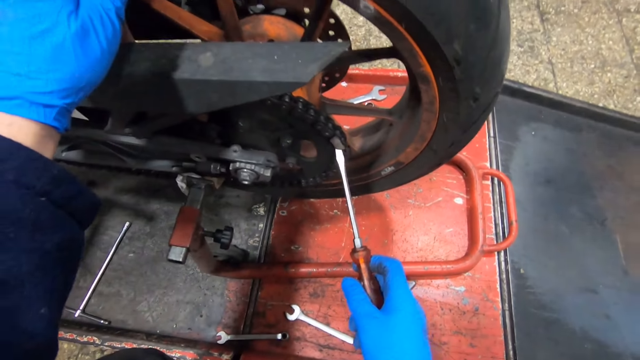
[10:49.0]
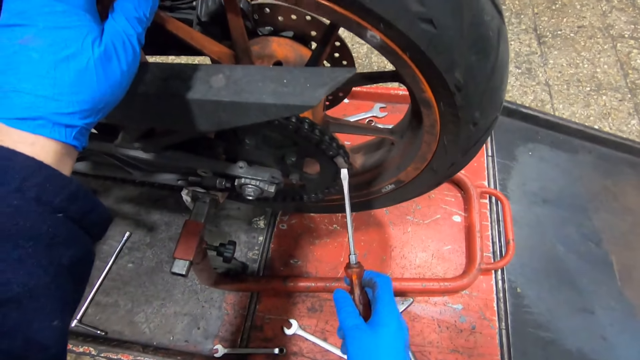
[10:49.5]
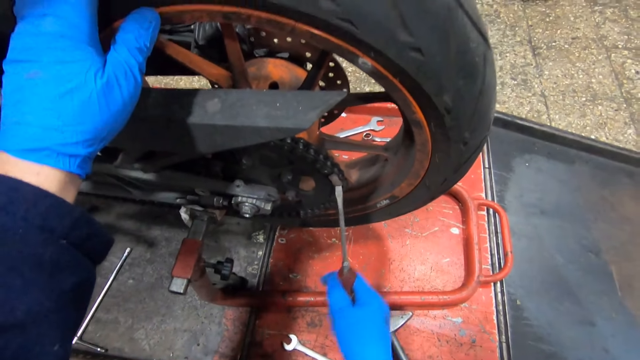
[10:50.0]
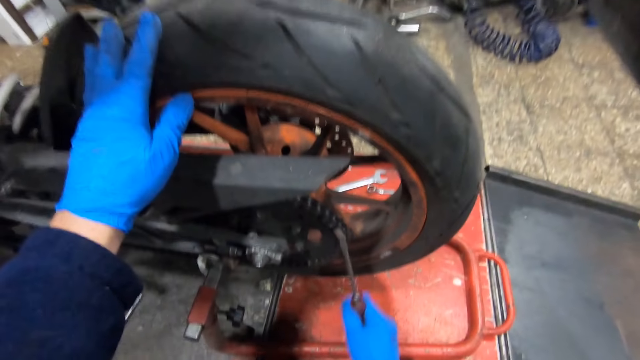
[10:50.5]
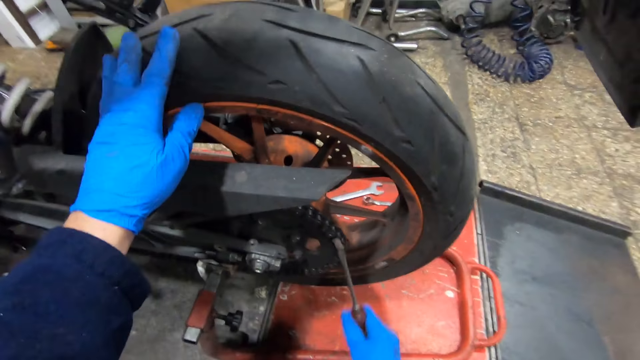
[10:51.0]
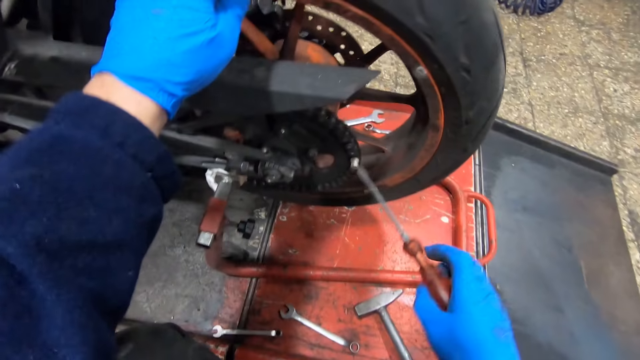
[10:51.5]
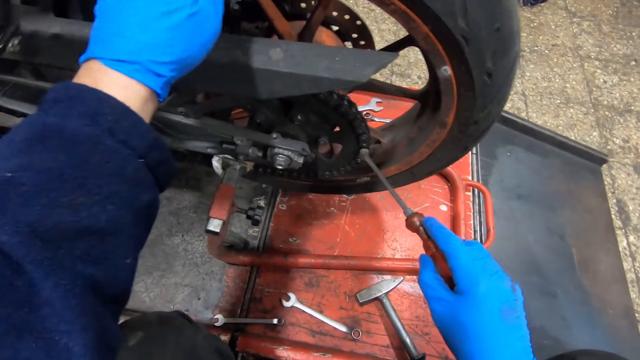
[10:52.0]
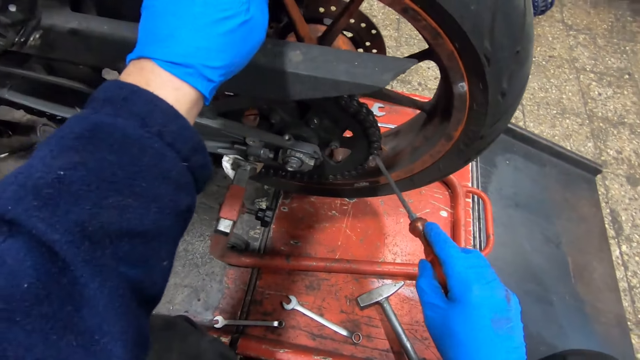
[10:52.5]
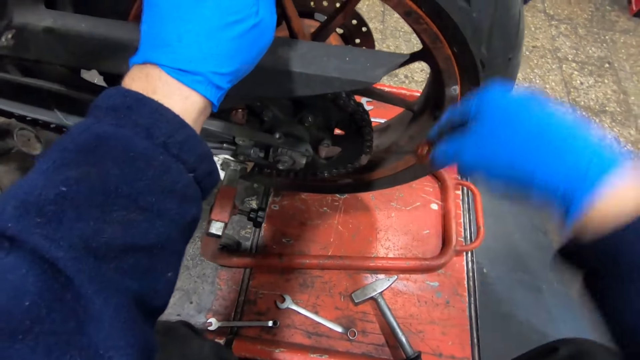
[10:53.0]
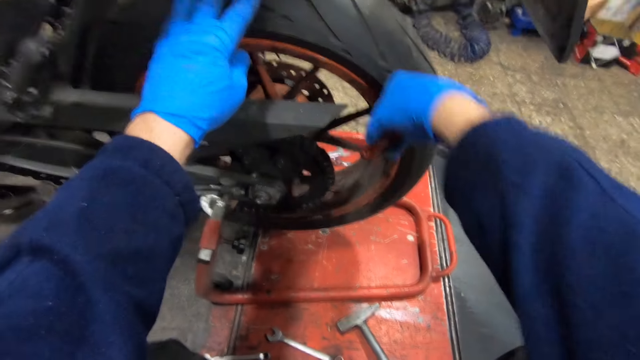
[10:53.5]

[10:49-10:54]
The camera wearer loosens the chain of the bike with the chisel or screwdriver in his right gloved hand. He puts the screwdriver on the chain.

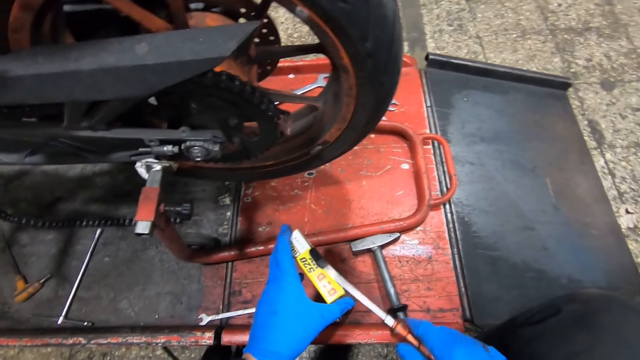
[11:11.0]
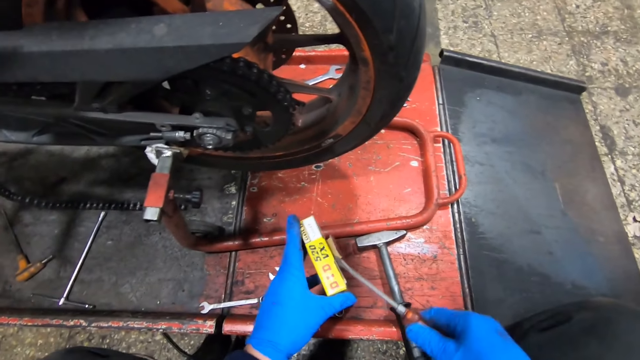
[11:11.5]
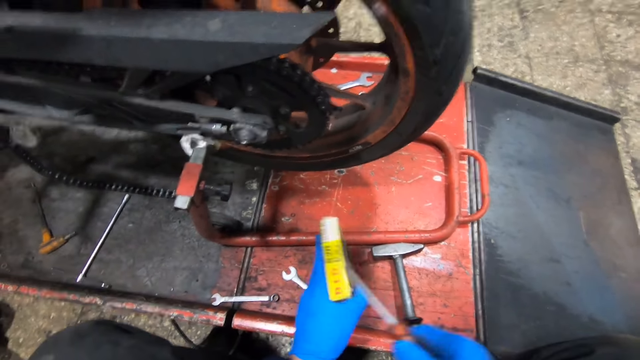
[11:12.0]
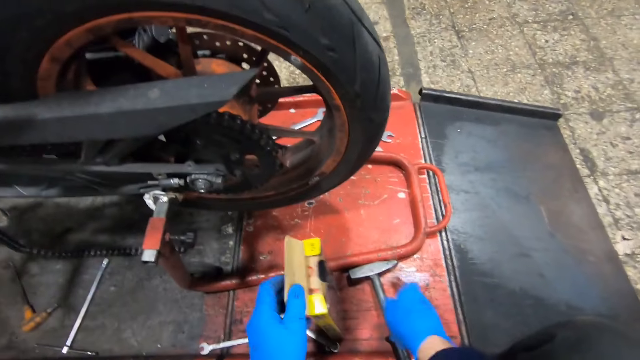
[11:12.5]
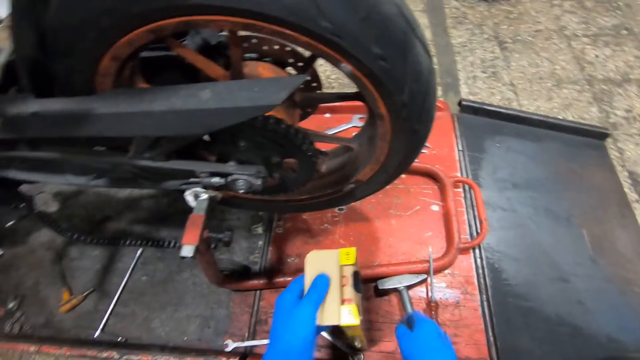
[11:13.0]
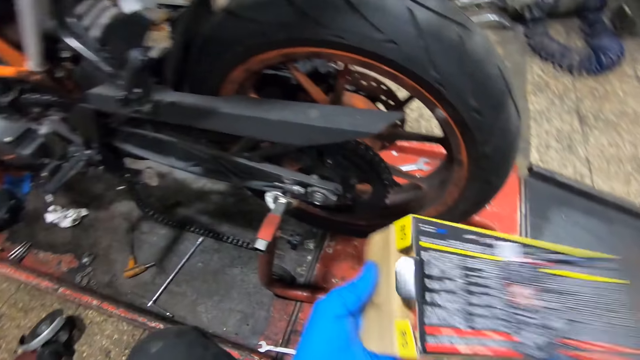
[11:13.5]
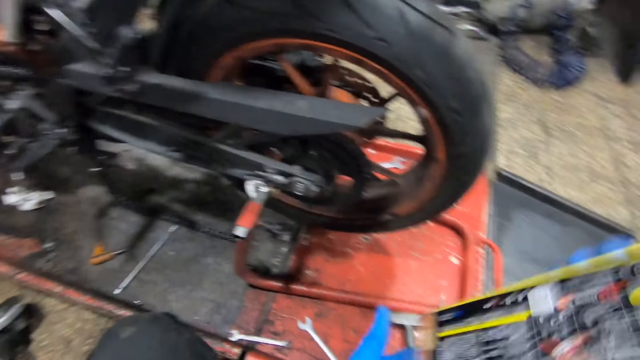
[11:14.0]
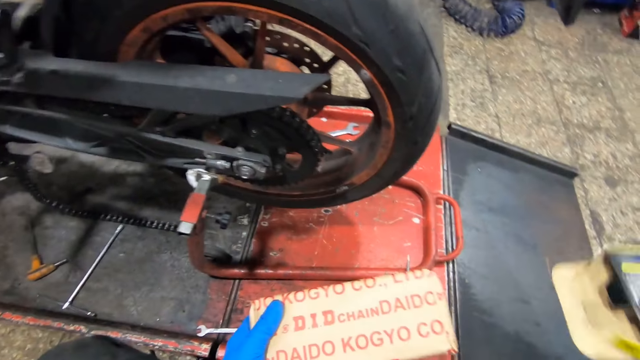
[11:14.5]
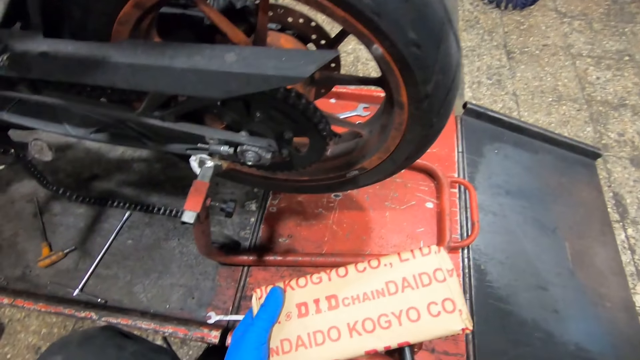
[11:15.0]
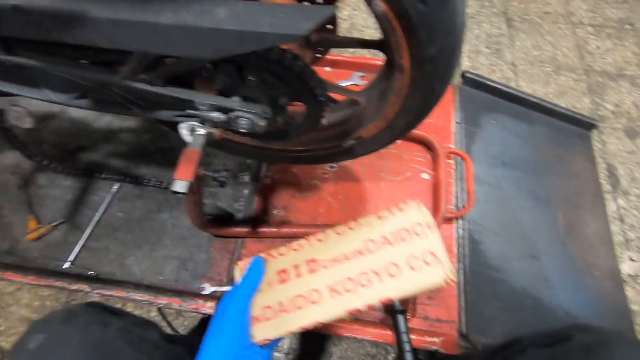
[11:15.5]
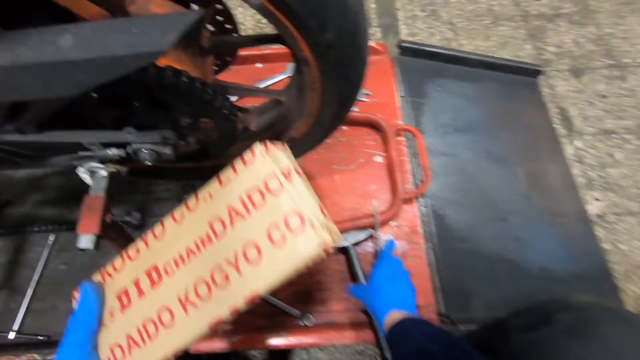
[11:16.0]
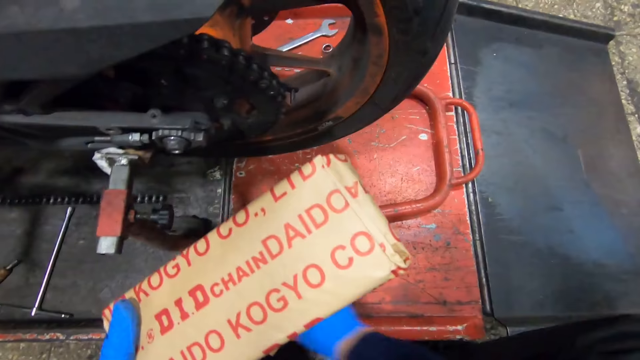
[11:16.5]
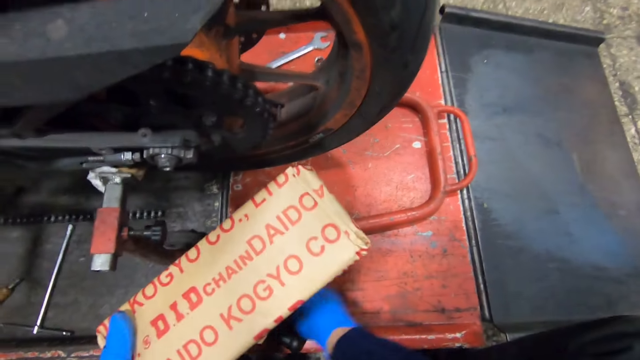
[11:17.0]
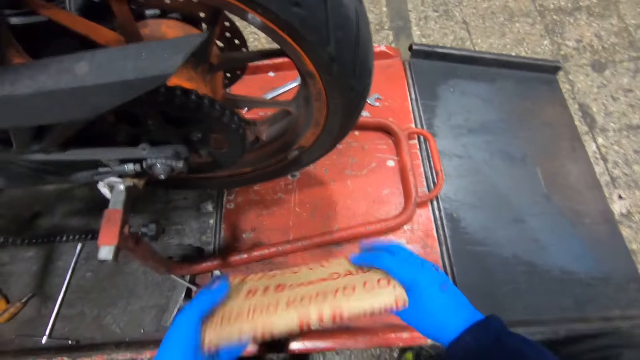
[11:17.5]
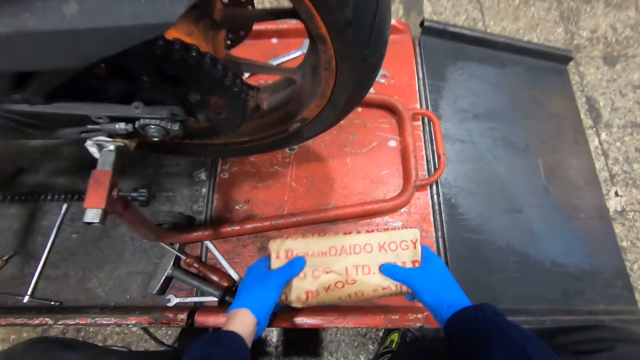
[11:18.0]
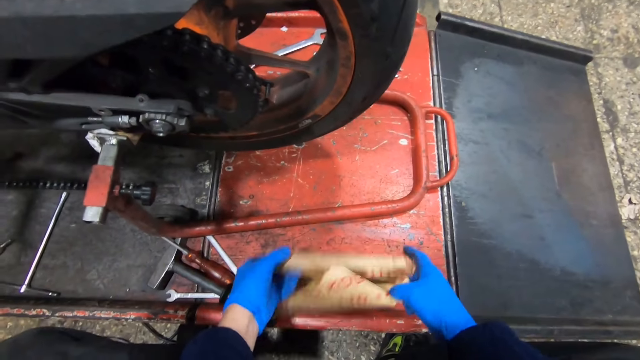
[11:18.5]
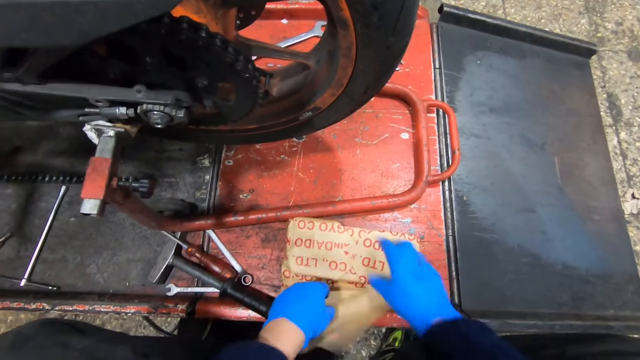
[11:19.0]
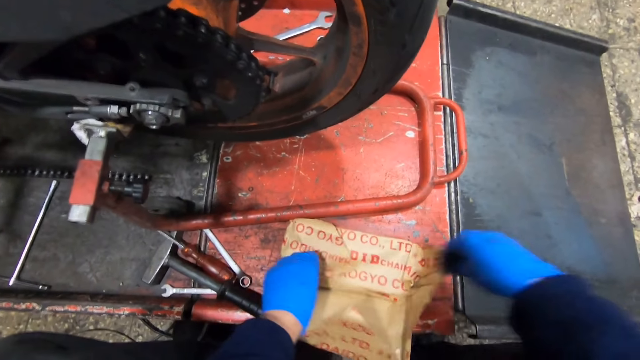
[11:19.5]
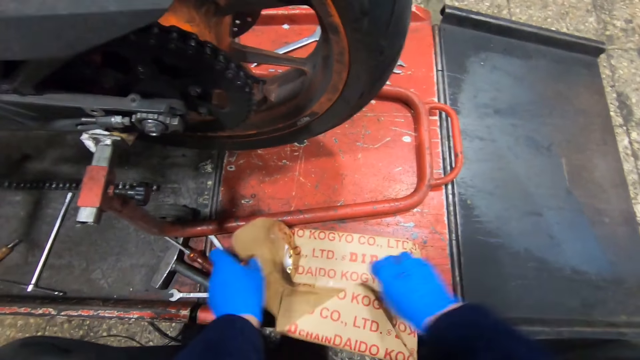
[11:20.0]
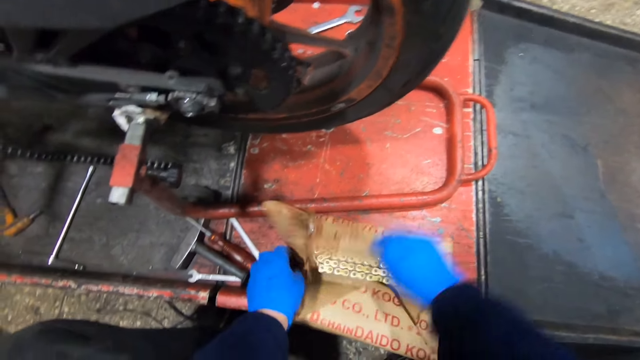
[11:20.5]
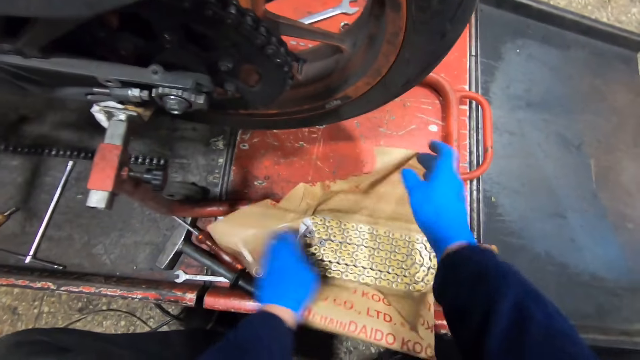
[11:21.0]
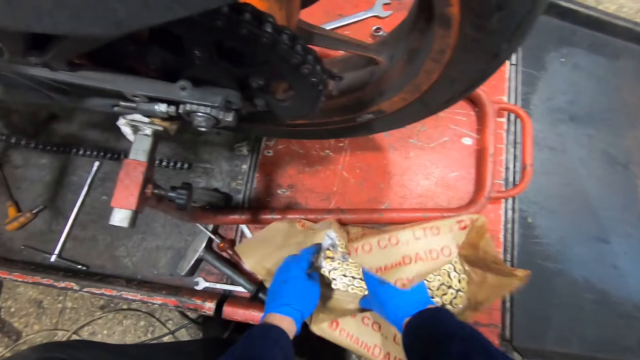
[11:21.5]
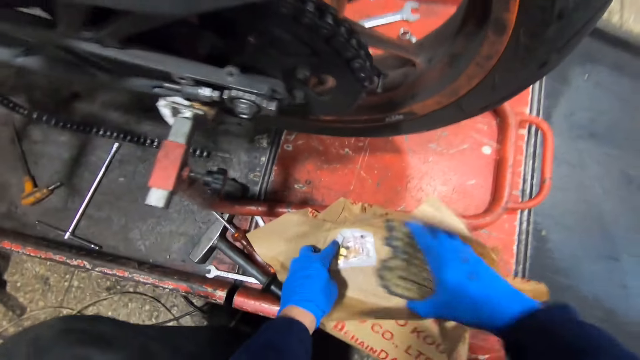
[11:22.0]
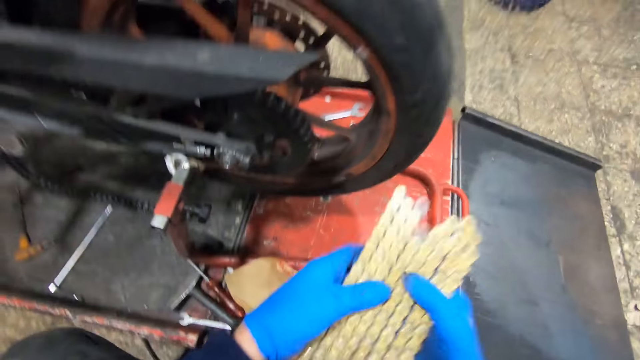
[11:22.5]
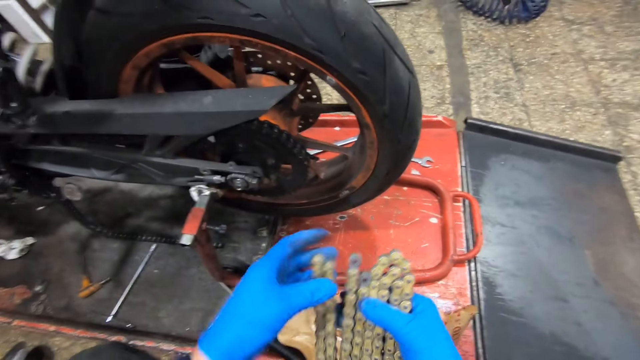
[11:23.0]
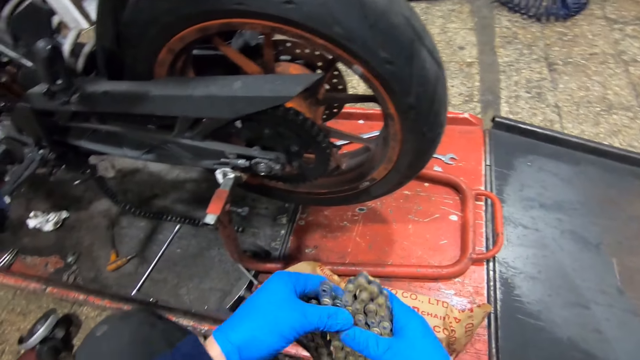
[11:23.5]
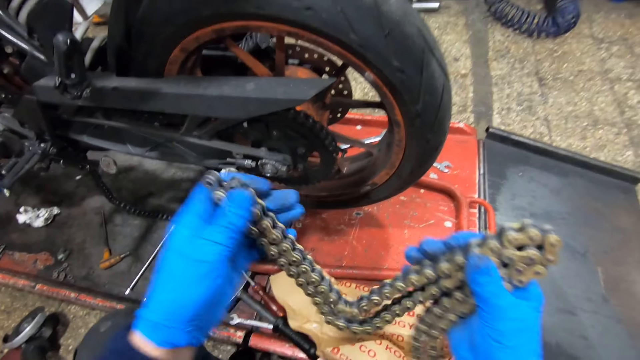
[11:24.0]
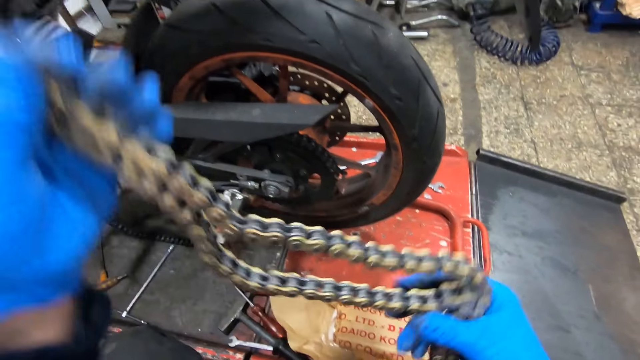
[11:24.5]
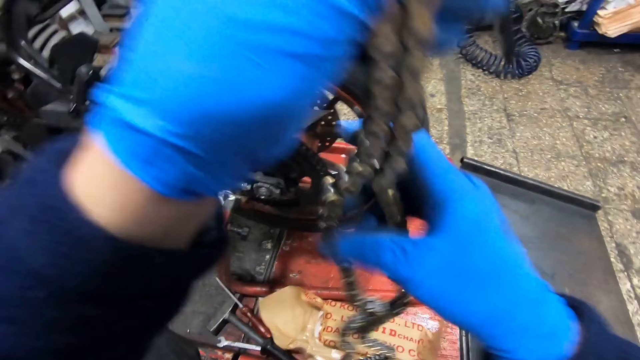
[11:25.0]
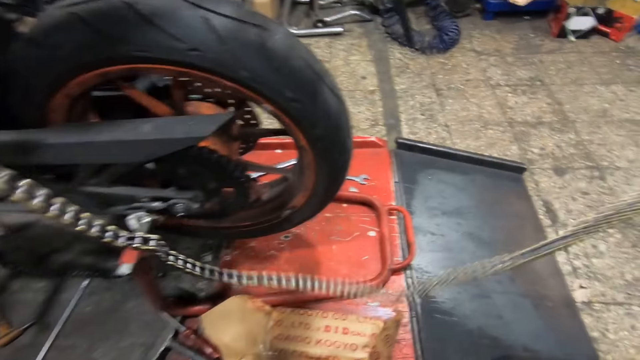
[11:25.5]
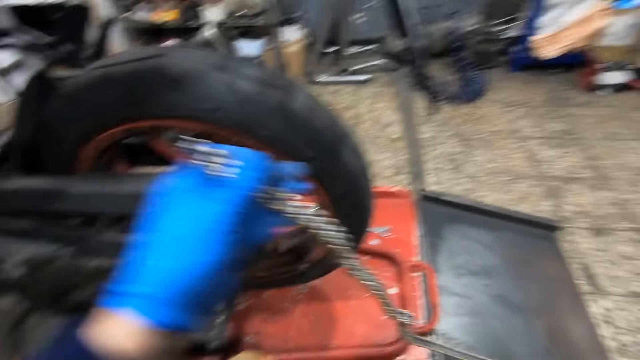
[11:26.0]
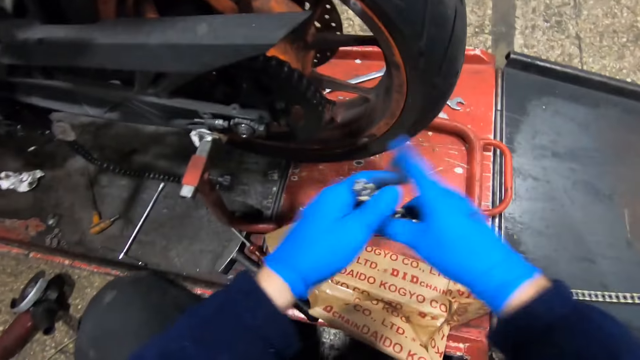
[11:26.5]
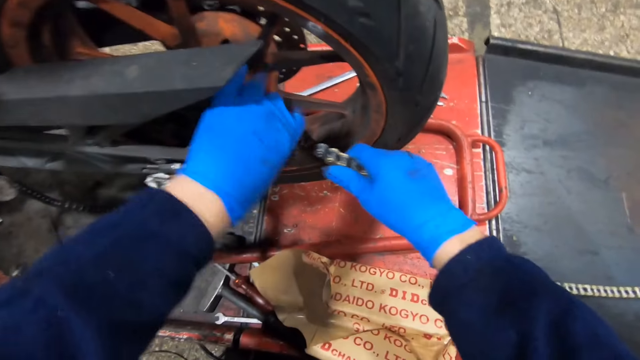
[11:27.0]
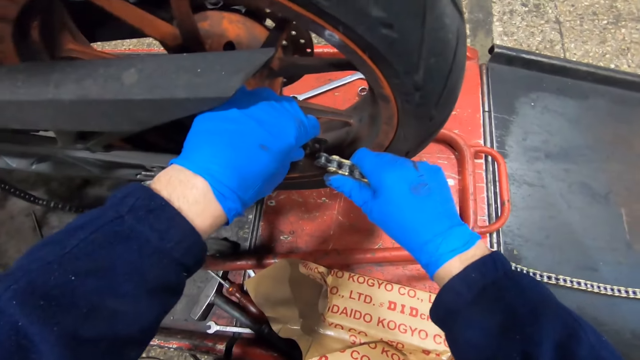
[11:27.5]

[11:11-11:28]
The camera wearer drops the chisel on the platform with his right gloved hand. He holds the box, removes a paper from the box and throws the box. He moves the hammer on the platform with his right gloved hand. He holds the paper with both hands. He places the packet of chain on the platform with his gloved hands. He opens the packet of chain with his gloved hands. He lifts the chain with his right gloved hand. He holds the chain. He puts down the chain.
